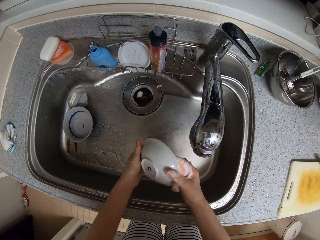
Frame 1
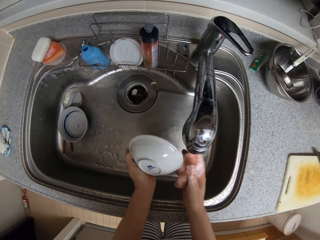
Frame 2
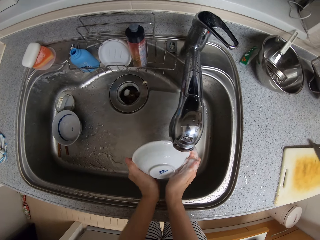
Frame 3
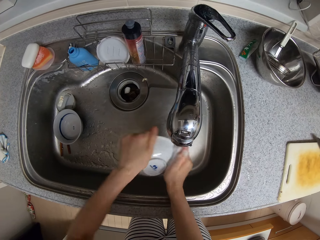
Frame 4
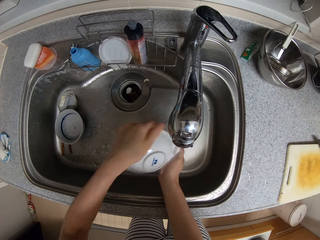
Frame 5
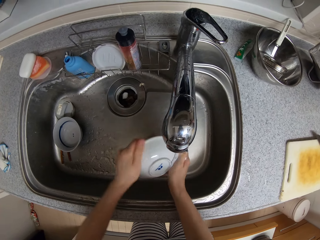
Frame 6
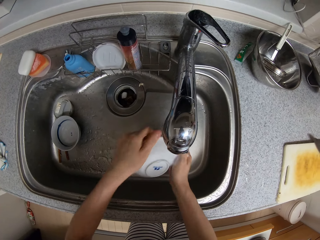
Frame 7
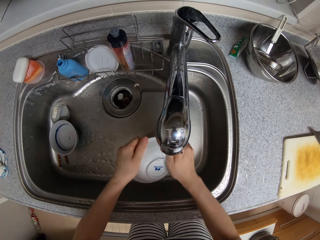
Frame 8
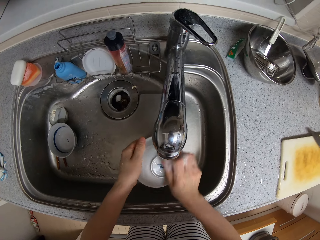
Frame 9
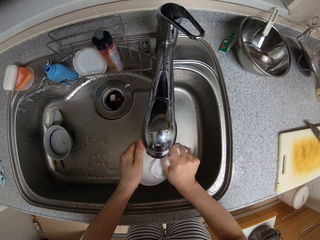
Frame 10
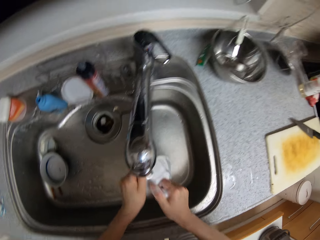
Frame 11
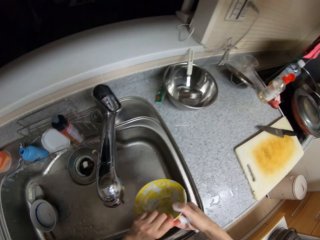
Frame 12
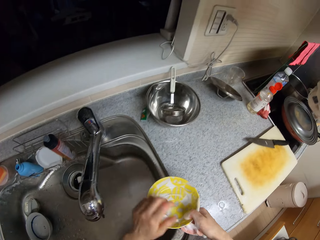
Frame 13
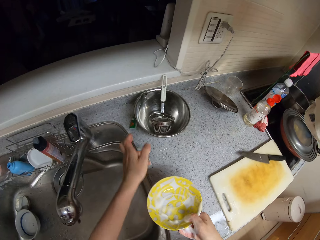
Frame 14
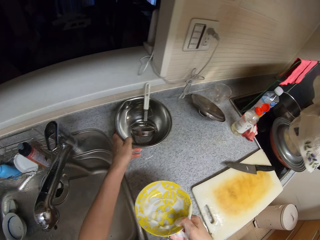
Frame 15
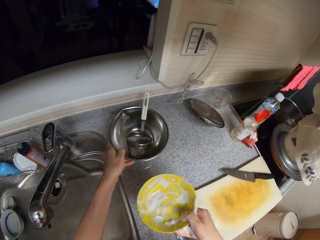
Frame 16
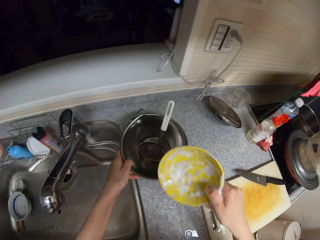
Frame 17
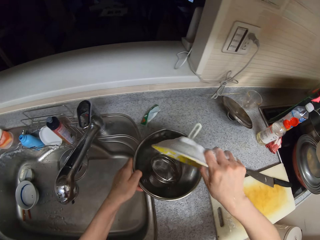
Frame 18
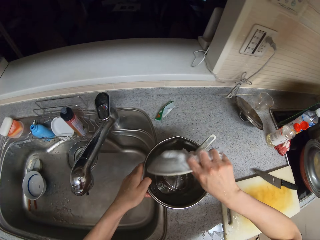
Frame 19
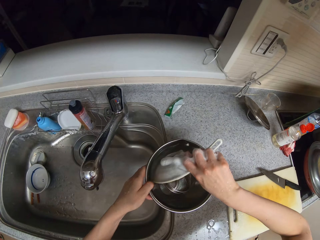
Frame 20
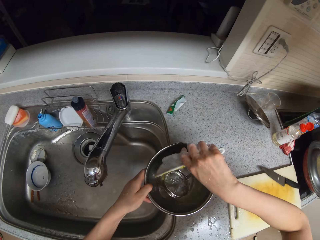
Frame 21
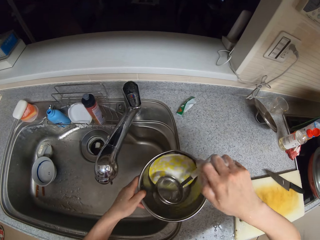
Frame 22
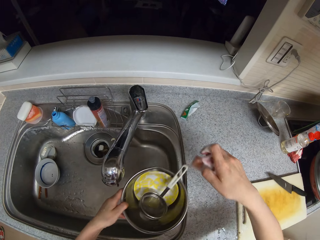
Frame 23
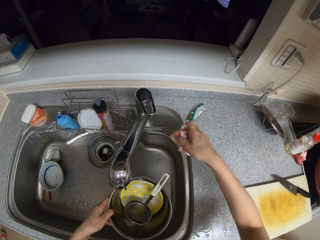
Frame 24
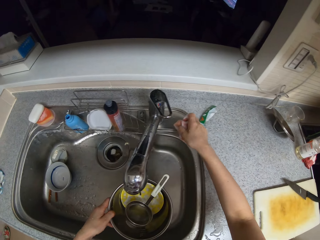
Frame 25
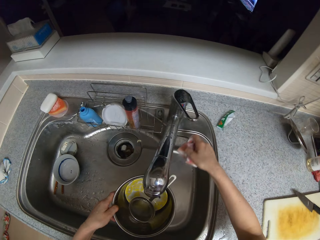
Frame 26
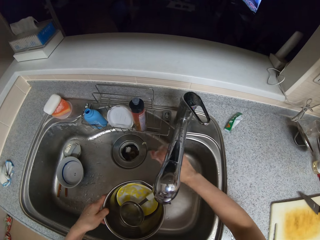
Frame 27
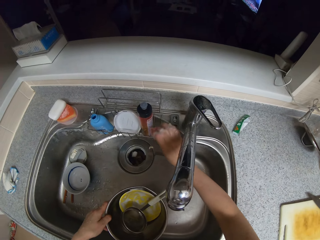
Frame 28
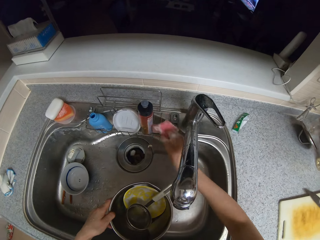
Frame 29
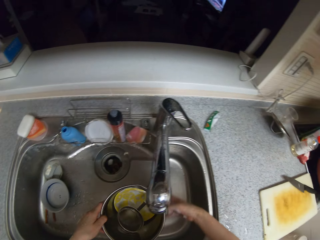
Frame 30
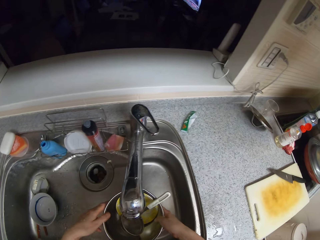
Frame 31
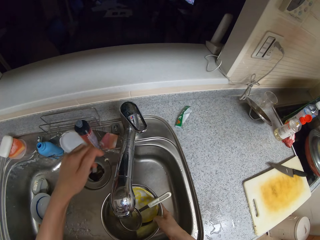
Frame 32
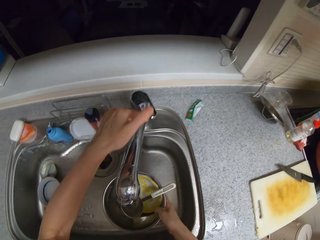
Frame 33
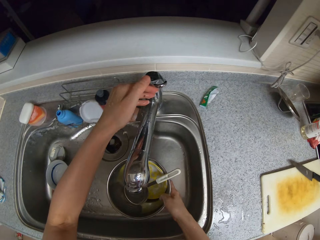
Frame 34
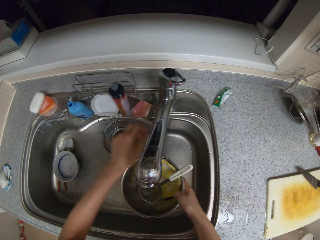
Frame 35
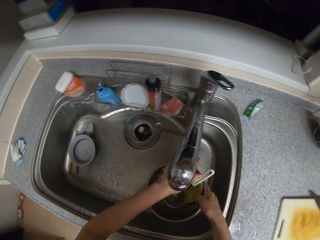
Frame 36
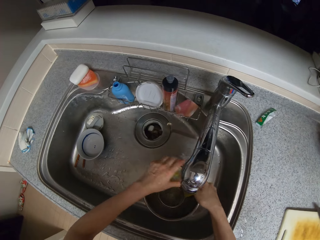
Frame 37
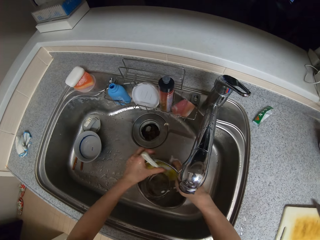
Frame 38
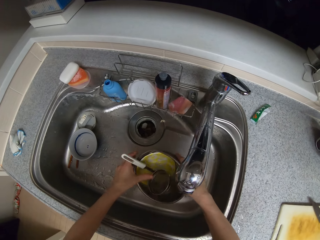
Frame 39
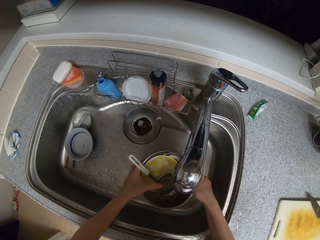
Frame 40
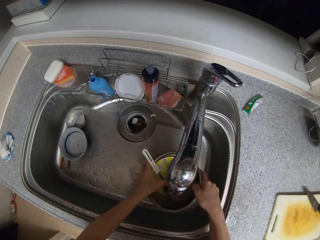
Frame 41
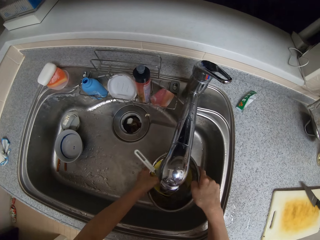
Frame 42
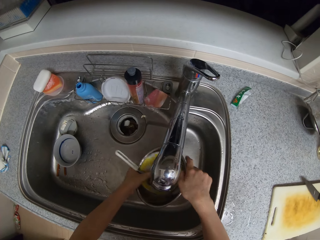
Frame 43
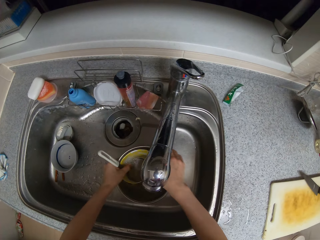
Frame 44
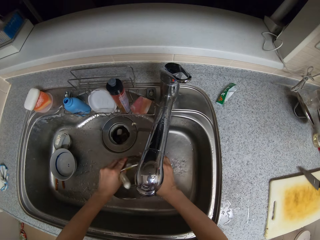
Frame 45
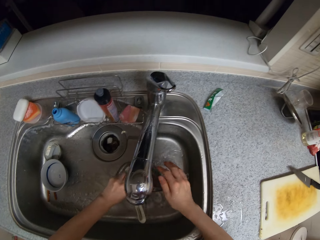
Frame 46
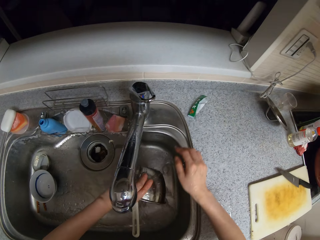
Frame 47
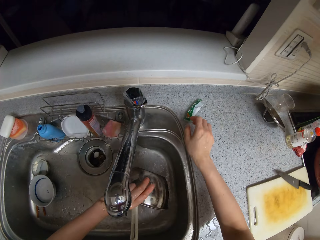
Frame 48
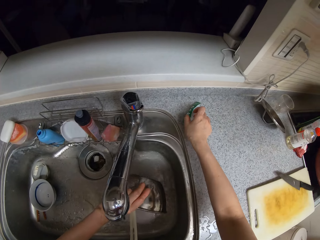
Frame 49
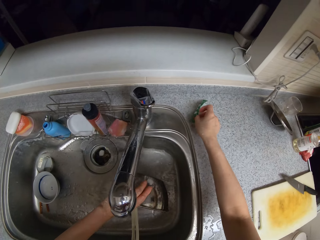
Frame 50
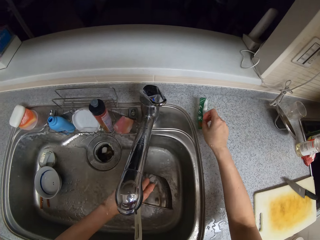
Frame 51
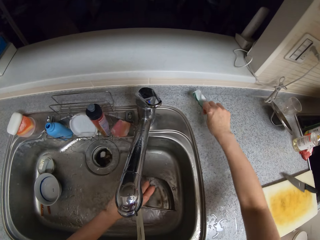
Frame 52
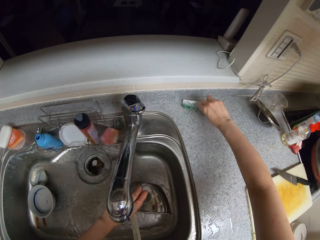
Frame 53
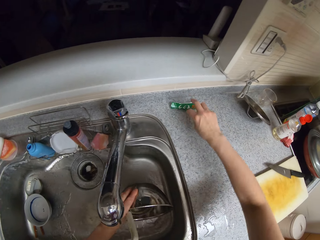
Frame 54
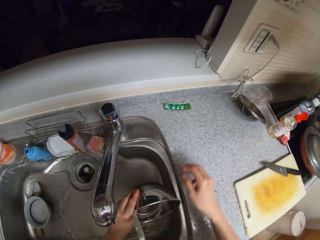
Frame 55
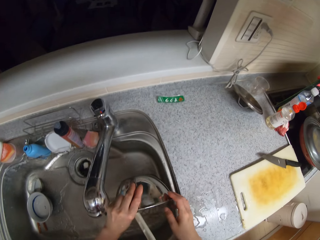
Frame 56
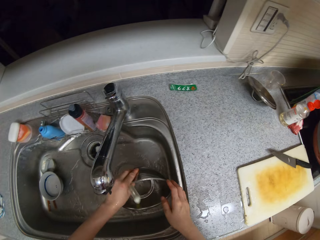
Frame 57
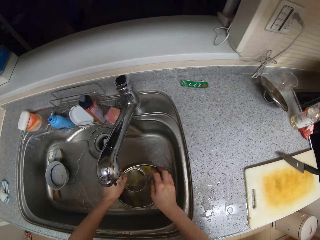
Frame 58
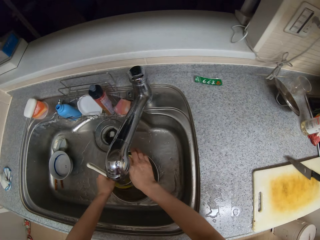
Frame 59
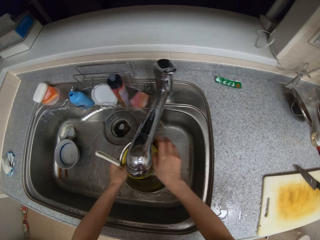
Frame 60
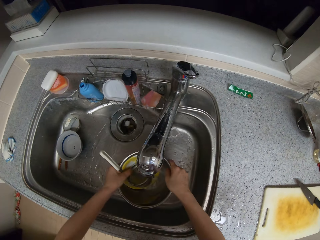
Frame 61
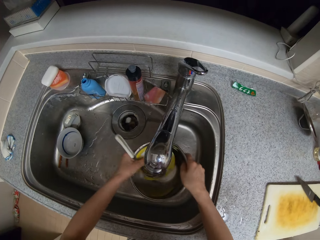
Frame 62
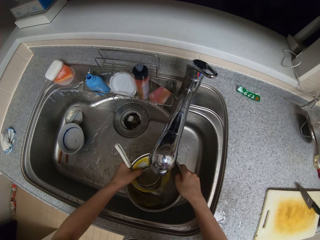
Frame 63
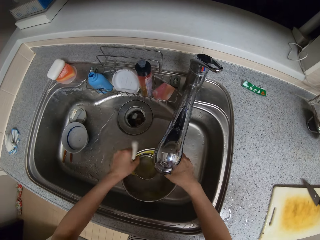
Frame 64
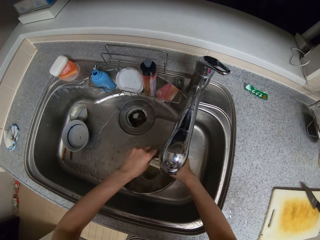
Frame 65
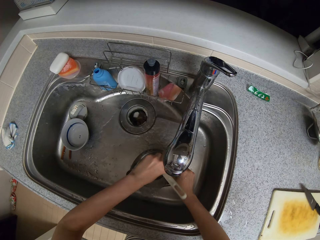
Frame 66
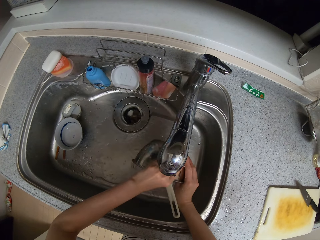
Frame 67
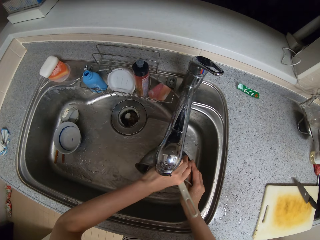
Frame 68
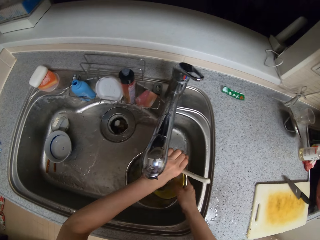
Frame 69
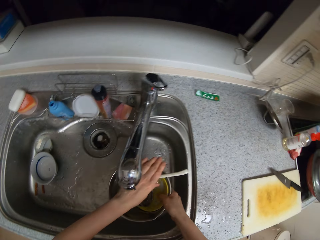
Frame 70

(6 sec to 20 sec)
The camera wearer turns the dish. They pick up a stainless bowl. They put the bowl in the stainless bowl. They hold them together. They drop the sponge. They open the tap. They rinse the ladle and the bowls. They pour the water. They pick up a tag. They touch the paper. They move hands. They rinse the ladle and the bowls.

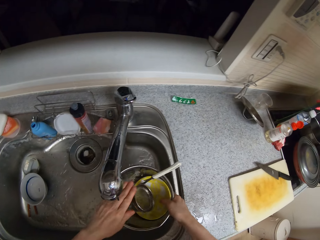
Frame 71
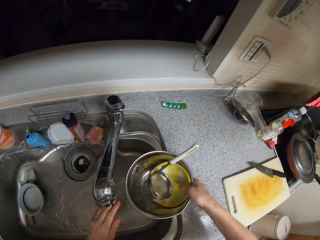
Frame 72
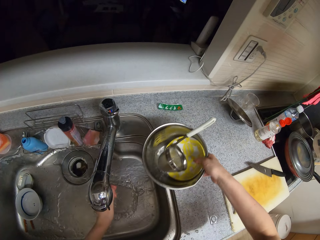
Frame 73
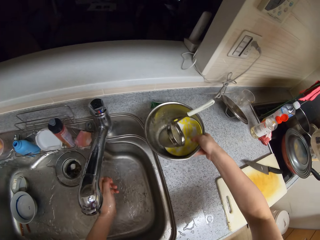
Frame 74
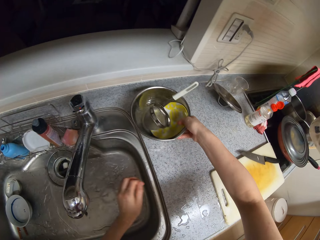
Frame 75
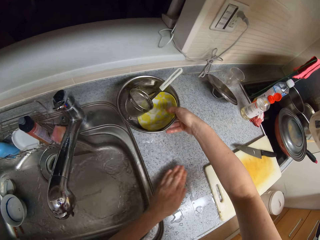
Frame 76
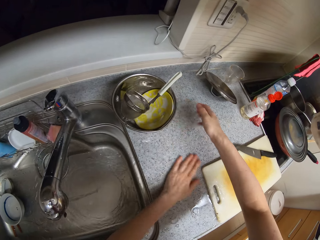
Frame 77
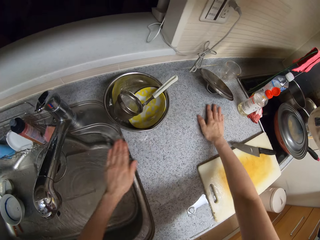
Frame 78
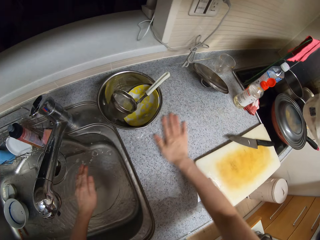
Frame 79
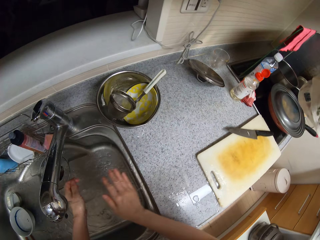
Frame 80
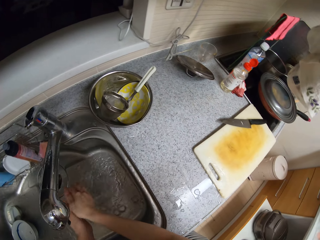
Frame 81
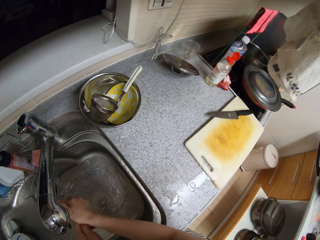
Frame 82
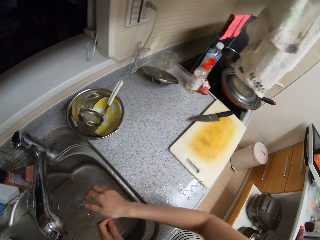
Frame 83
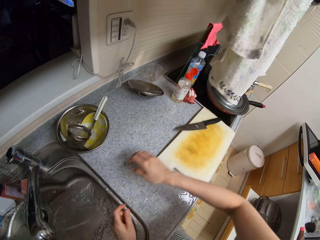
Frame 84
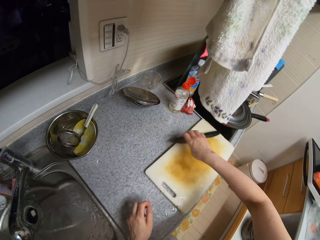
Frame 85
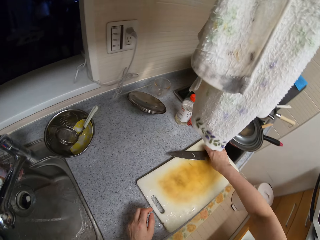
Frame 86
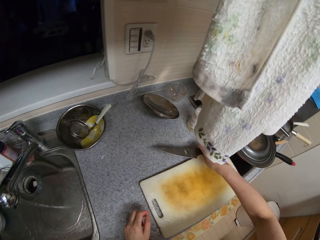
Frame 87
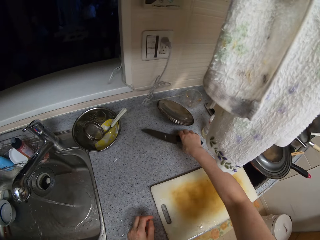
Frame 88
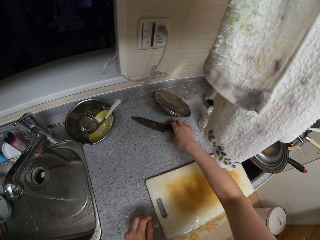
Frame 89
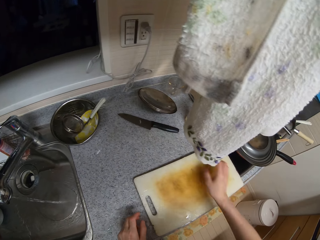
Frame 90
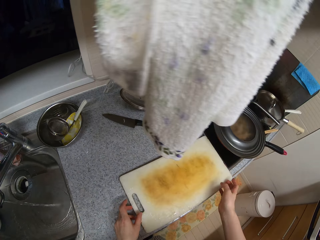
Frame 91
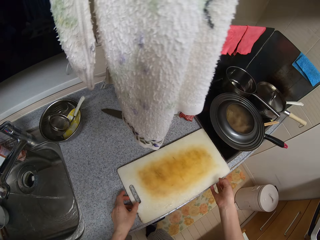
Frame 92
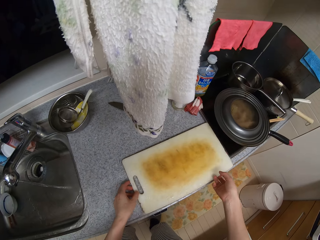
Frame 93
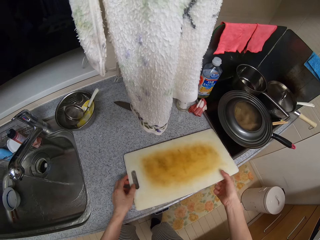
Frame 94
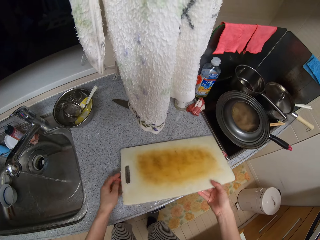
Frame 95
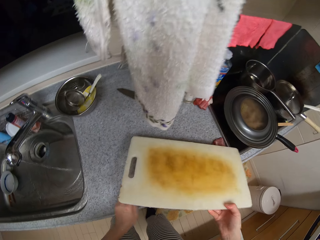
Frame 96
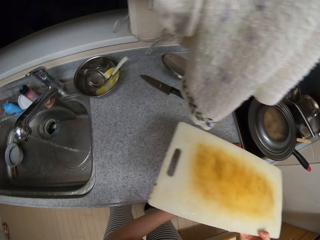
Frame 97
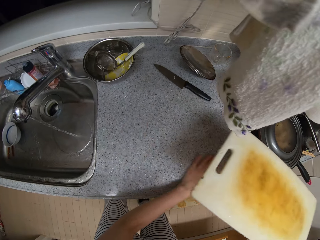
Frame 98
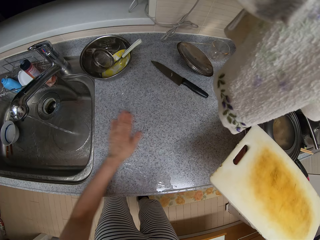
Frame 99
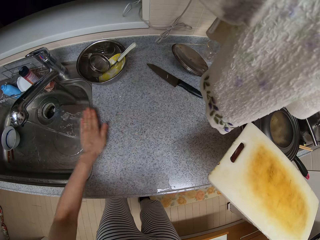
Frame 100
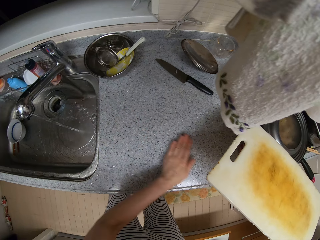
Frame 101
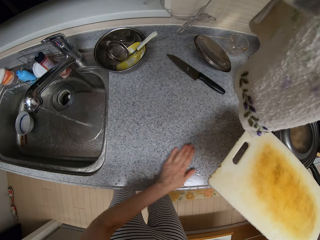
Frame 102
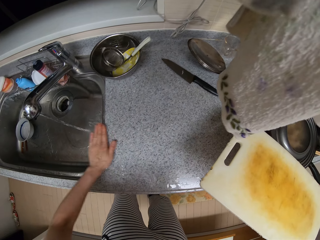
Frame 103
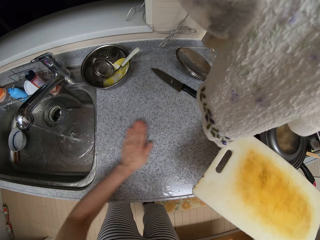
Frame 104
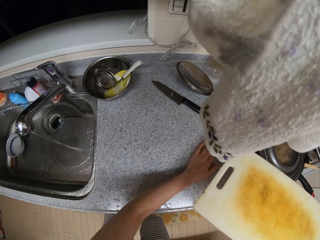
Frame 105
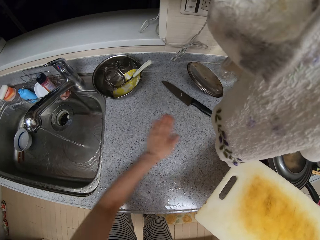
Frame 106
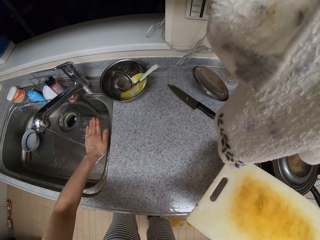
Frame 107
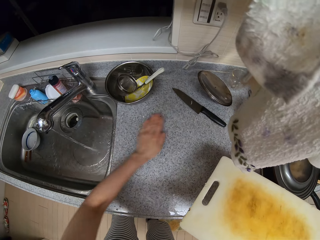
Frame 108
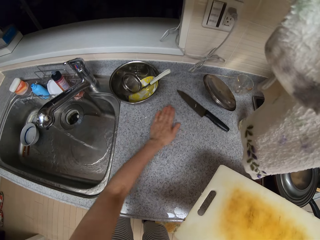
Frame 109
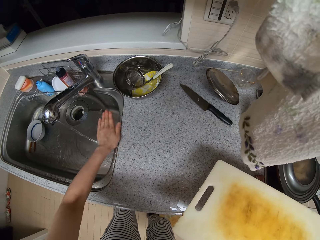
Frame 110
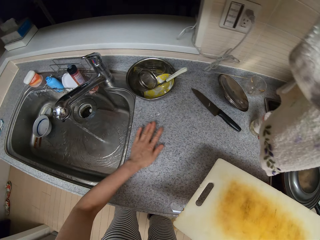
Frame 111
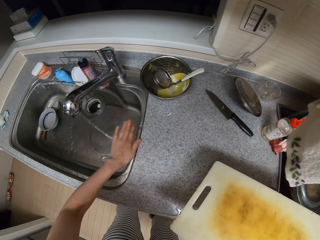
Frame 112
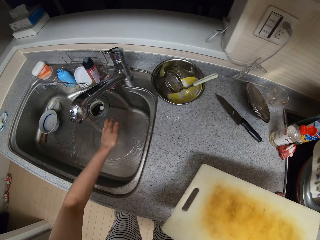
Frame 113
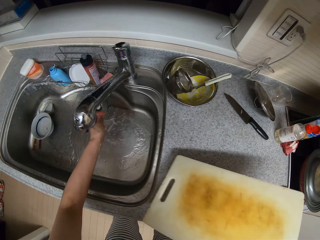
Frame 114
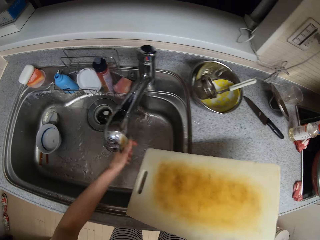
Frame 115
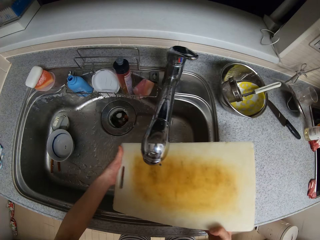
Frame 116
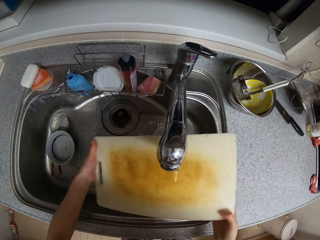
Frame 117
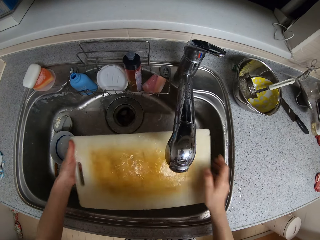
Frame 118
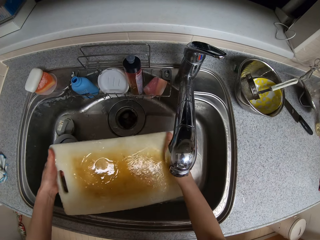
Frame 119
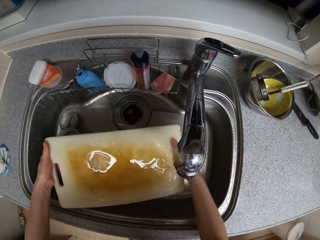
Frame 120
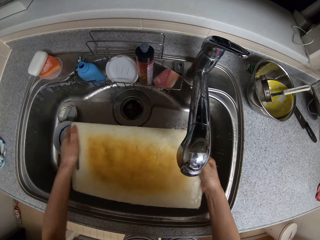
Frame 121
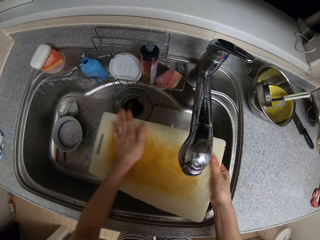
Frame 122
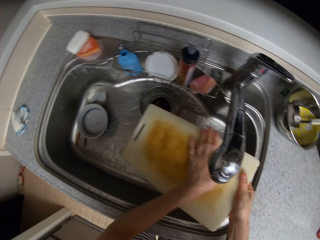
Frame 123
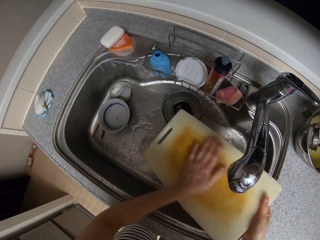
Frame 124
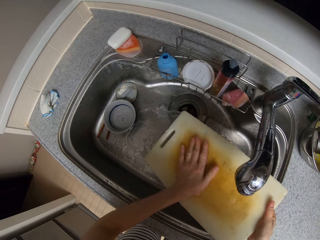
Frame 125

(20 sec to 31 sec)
The camera wearer drops the ladle and spoon on the counter. He rinses his hand. He wipes the sink. He wipes the counter top. He rinses the hands. He puts aside the knife. He picks up the chopping board. He holds the chopping board. He wipes the water into the sink. He rinses the ladle and the bowls. He rinses the chopping board.
